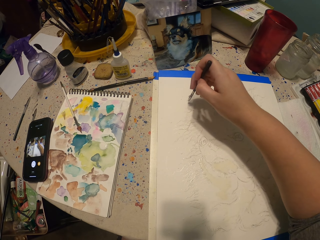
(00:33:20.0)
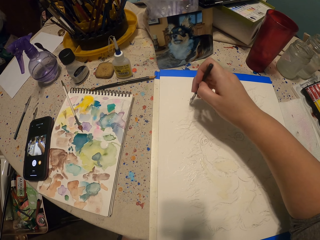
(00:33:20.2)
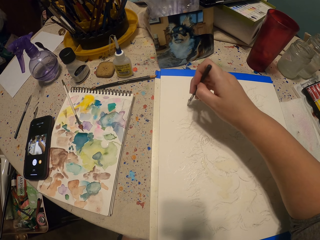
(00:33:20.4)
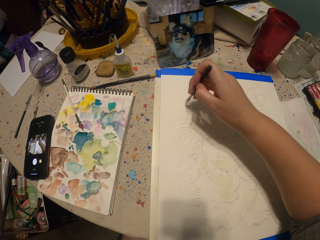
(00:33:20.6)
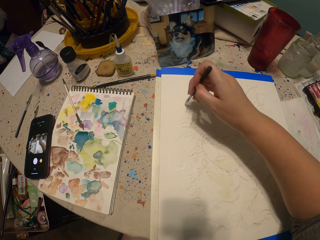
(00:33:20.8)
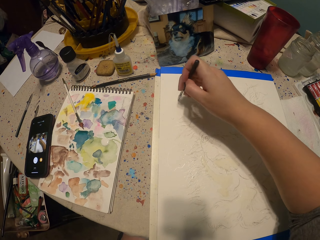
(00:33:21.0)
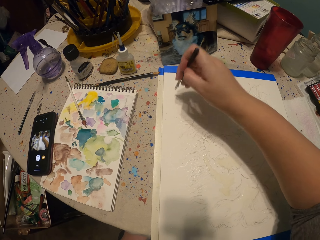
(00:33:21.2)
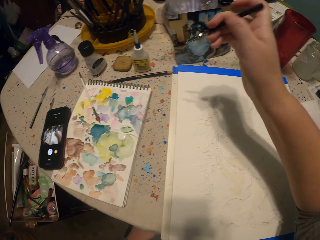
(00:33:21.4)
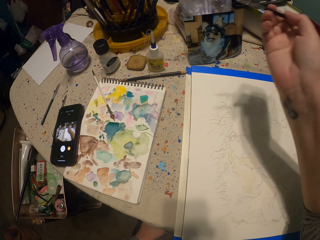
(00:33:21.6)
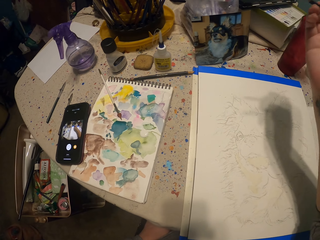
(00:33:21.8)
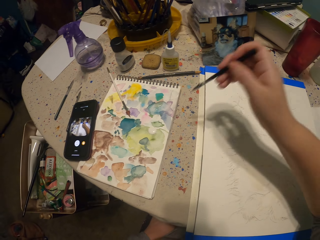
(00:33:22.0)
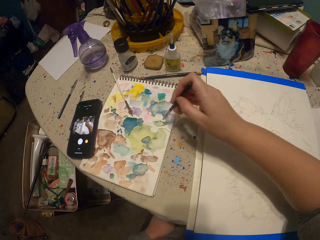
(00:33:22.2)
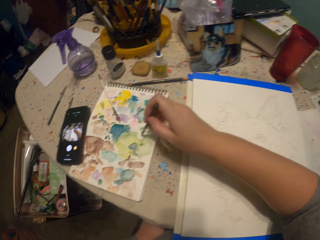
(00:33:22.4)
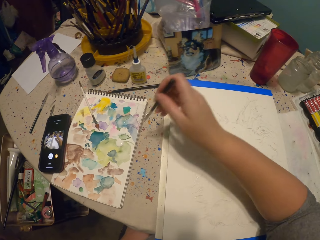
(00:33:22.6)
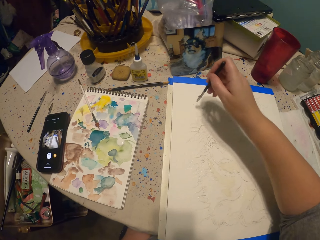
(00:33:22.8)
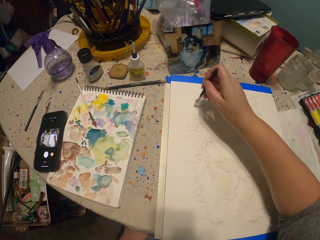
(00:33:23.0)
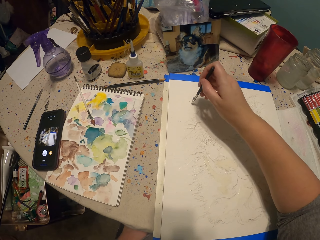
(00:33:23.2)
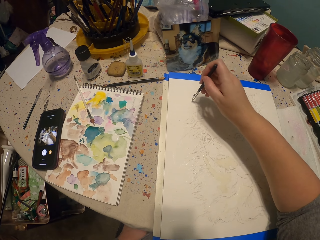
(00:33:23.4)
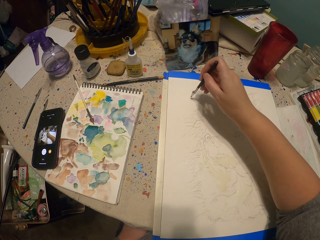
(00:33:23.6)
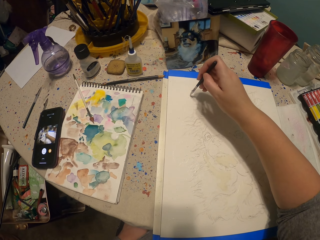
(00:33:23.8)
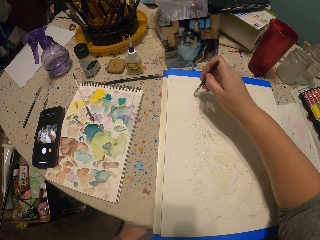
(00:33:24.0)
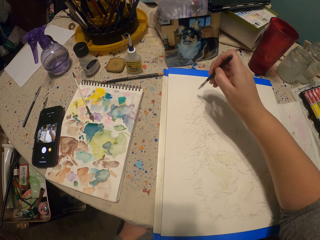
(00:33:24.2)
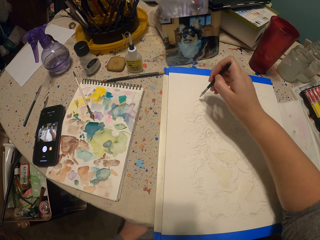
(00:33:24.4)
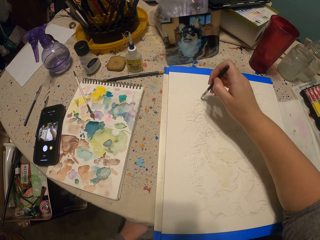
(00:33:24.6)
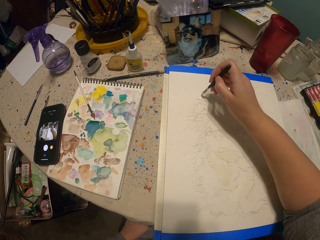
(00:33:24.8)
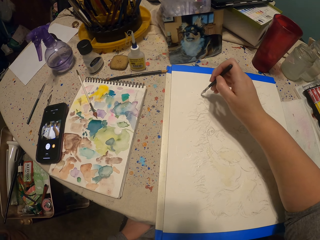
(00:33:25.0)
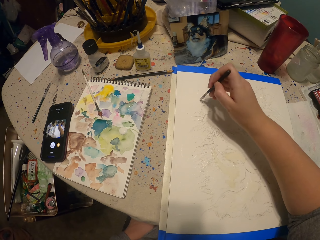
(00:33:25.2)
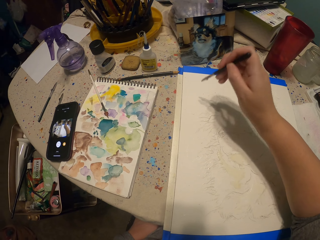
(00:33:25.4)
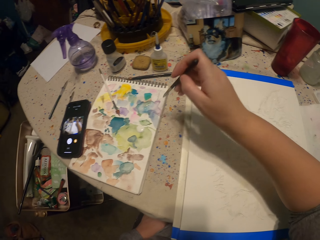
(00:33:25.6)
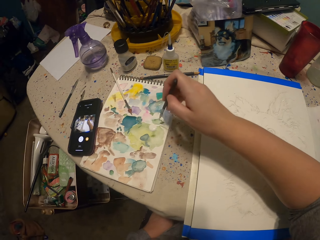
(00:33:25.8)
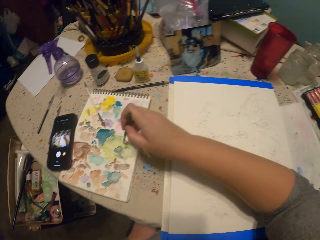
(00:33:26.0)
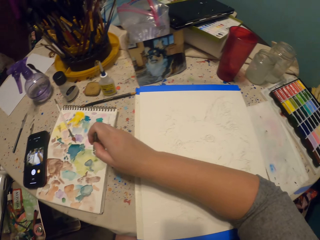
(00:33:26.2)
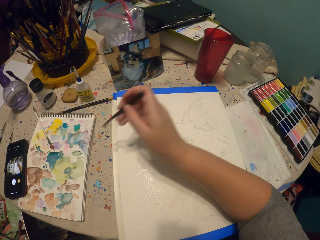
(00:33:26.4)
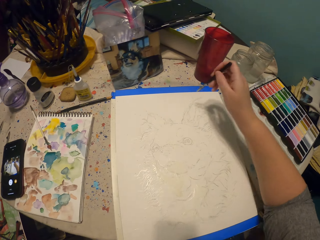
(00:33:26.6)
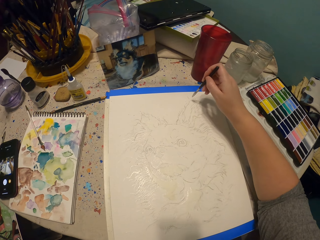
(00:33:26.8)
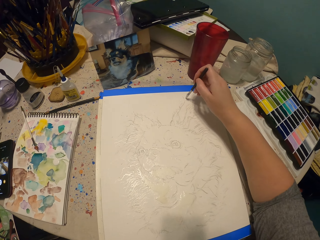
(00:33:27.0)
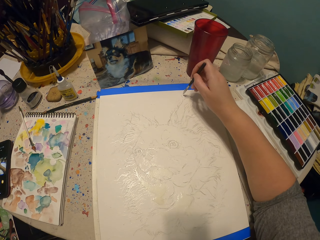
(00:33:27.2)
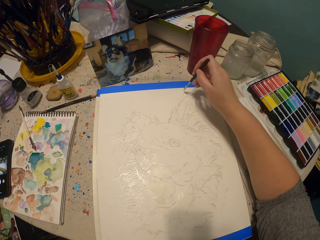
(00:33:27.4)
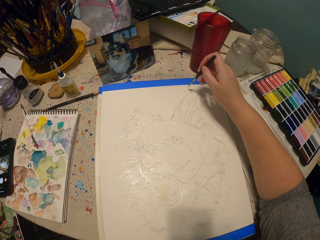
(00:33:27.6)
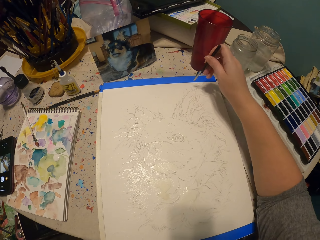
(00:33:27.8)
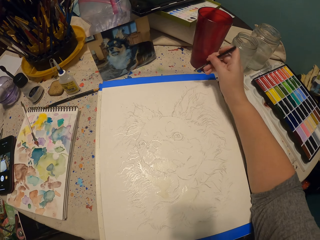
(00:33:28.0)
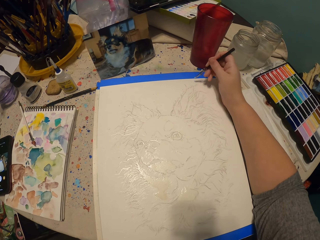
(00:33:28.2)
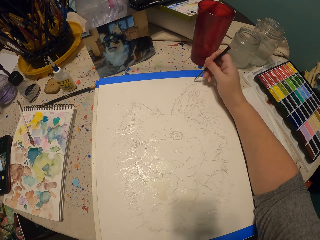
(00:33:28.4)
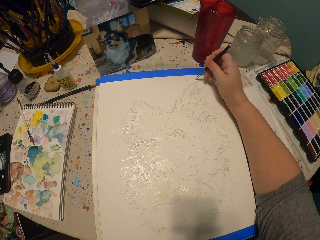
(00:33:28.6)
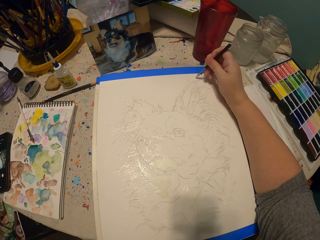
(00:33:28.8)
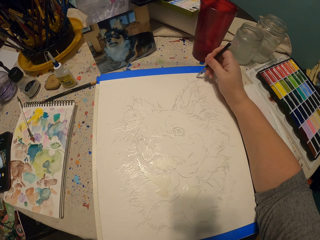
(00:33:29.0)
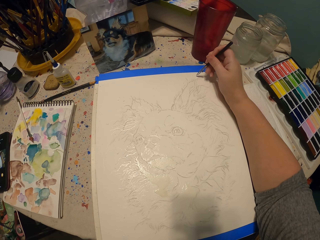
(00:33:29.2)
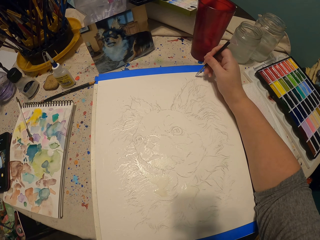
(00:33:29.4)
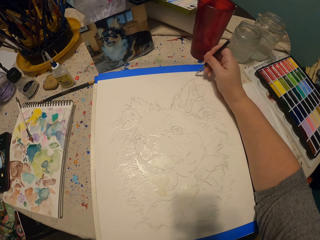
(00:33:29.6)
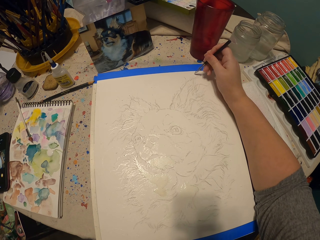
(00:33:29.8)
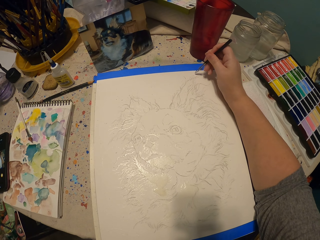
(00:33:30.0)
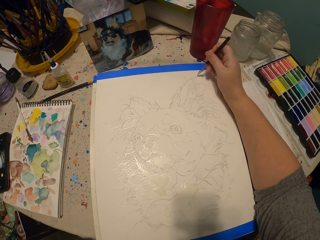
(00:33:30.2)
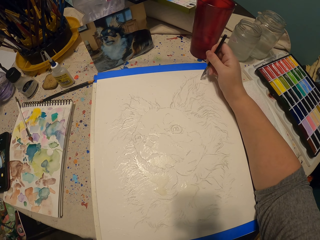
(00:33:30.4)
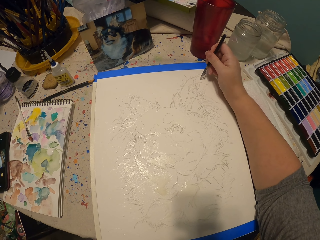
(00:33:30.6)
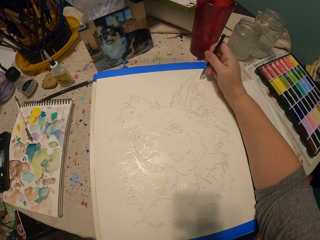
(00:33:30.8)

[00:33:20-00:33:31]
The camera wearer continues painting and putting paint on the paint pen. They stop painting and put paint on the paint pen. They paint a picture. They scoop paint. They paint the picture.

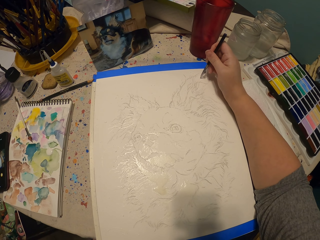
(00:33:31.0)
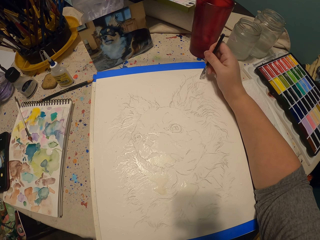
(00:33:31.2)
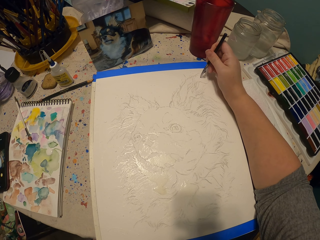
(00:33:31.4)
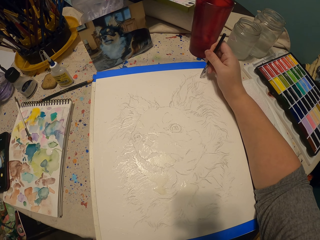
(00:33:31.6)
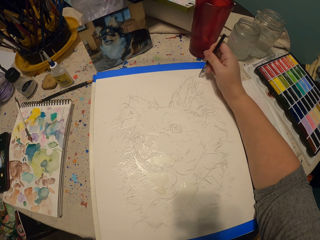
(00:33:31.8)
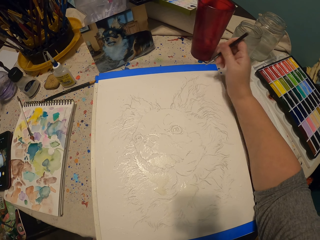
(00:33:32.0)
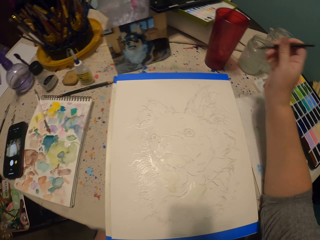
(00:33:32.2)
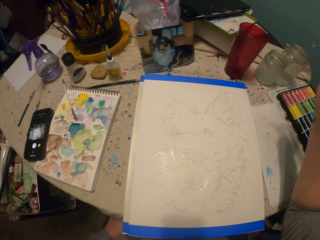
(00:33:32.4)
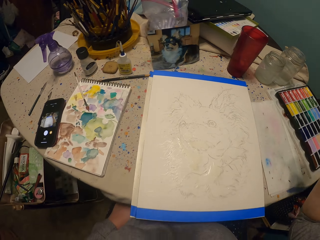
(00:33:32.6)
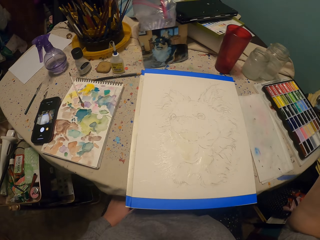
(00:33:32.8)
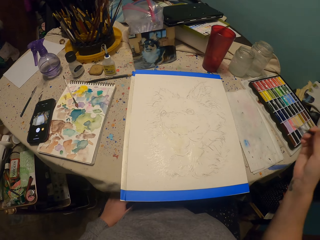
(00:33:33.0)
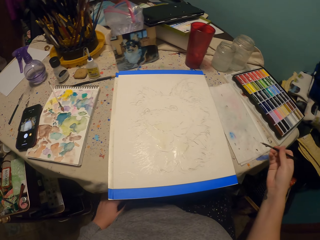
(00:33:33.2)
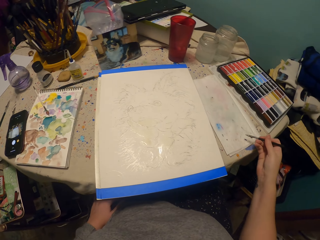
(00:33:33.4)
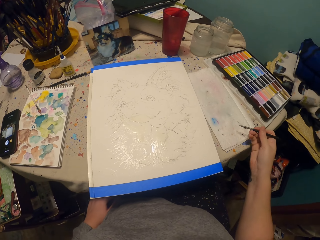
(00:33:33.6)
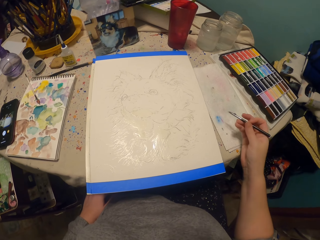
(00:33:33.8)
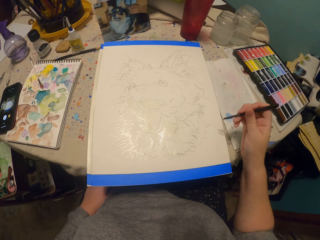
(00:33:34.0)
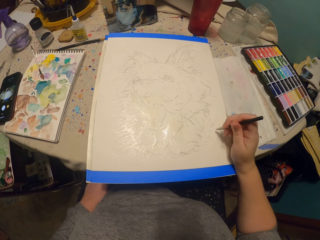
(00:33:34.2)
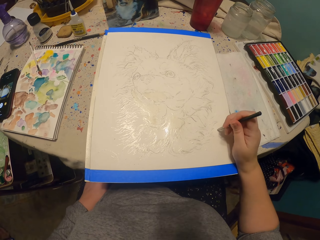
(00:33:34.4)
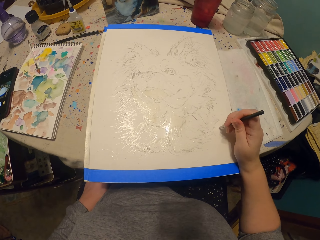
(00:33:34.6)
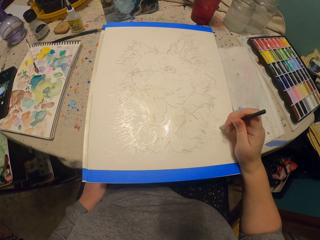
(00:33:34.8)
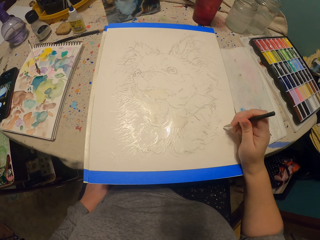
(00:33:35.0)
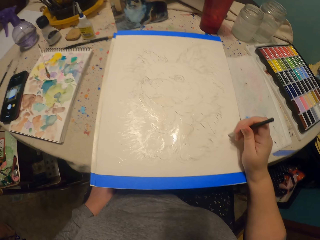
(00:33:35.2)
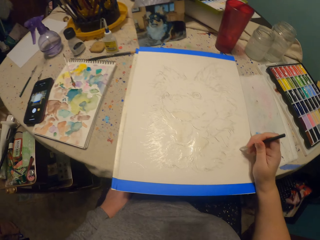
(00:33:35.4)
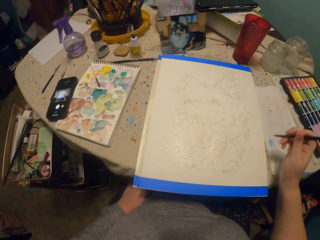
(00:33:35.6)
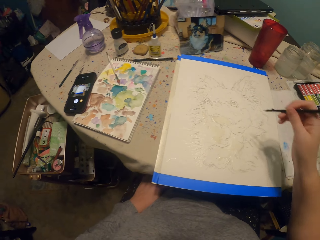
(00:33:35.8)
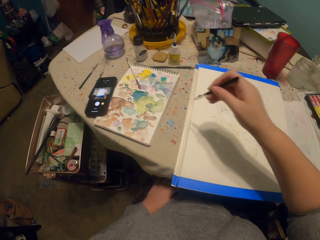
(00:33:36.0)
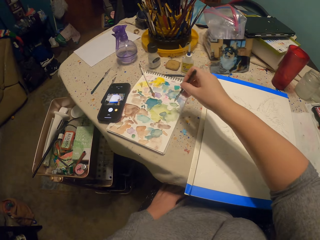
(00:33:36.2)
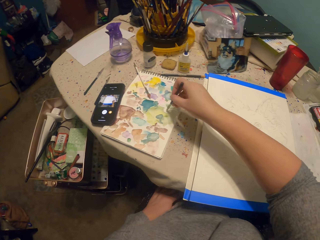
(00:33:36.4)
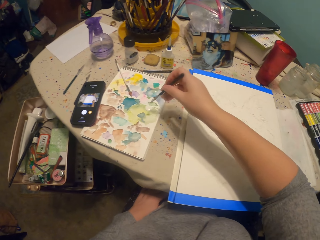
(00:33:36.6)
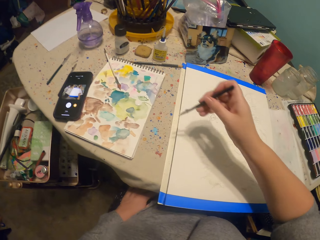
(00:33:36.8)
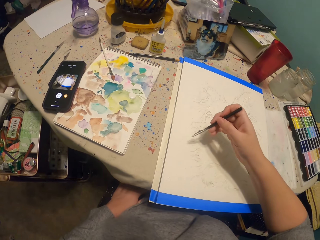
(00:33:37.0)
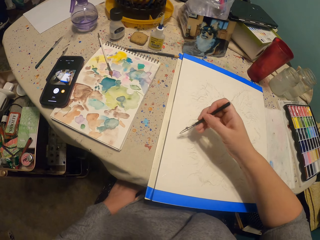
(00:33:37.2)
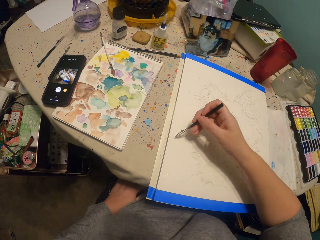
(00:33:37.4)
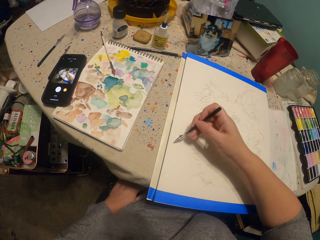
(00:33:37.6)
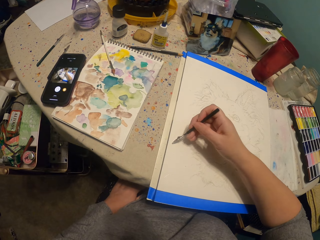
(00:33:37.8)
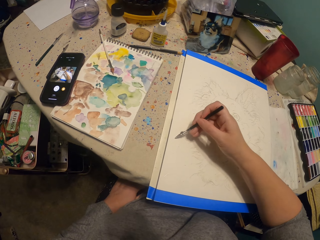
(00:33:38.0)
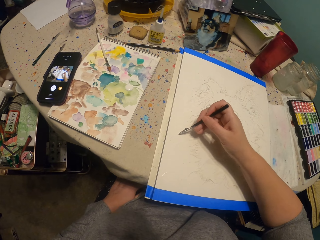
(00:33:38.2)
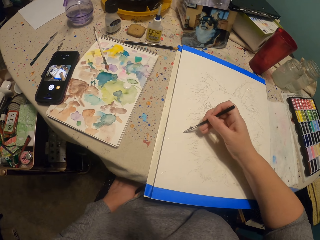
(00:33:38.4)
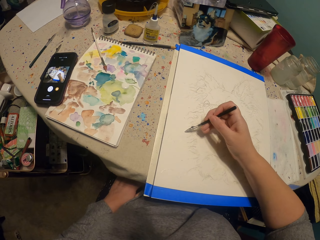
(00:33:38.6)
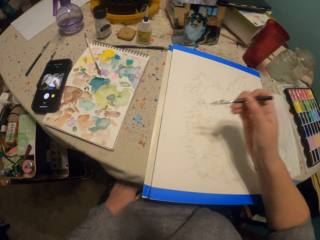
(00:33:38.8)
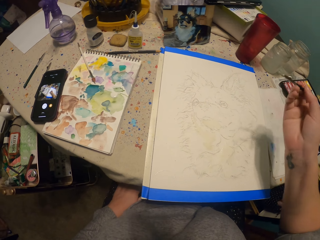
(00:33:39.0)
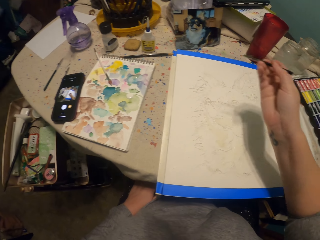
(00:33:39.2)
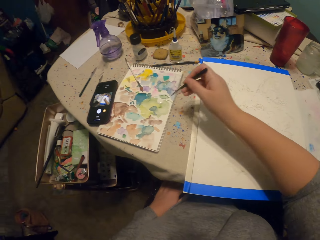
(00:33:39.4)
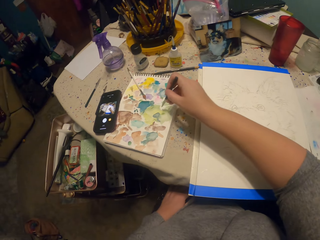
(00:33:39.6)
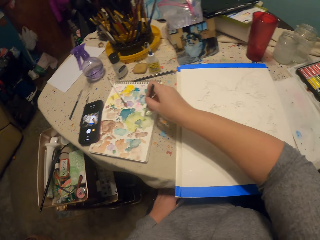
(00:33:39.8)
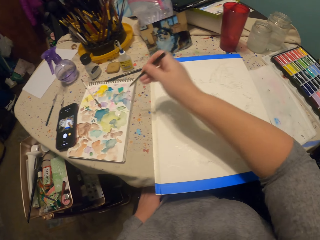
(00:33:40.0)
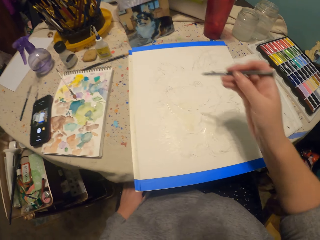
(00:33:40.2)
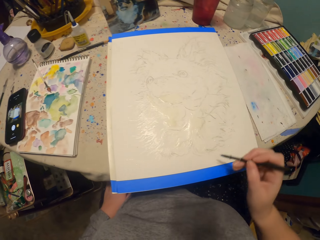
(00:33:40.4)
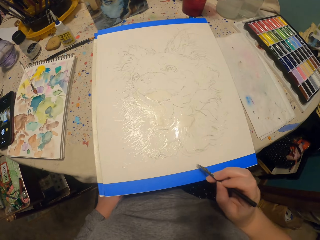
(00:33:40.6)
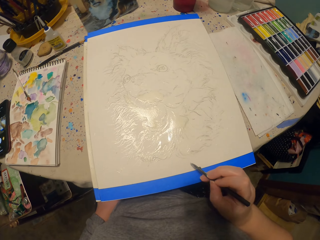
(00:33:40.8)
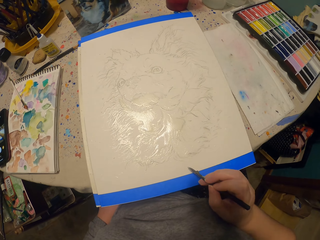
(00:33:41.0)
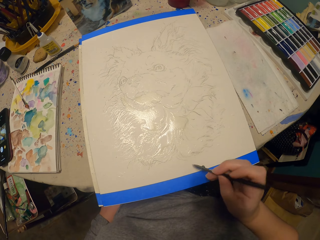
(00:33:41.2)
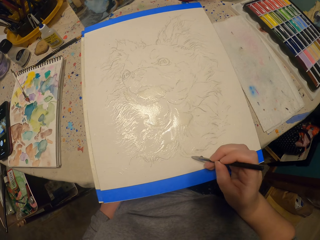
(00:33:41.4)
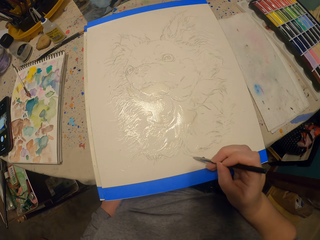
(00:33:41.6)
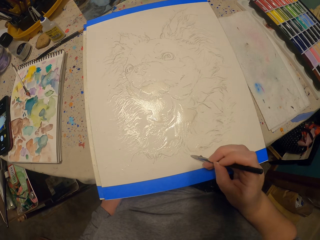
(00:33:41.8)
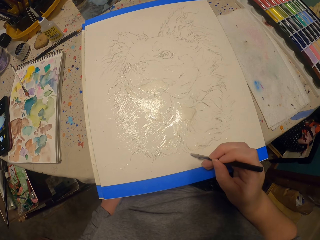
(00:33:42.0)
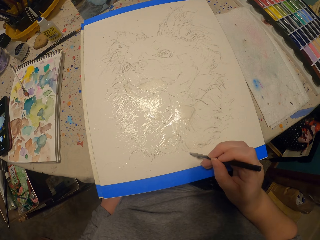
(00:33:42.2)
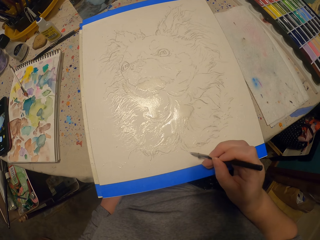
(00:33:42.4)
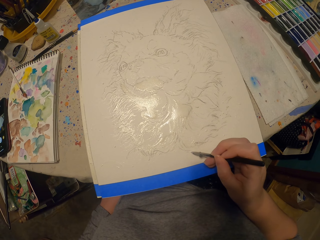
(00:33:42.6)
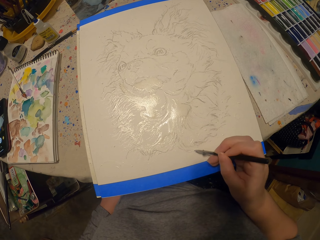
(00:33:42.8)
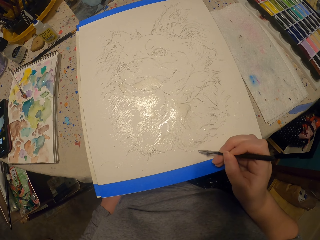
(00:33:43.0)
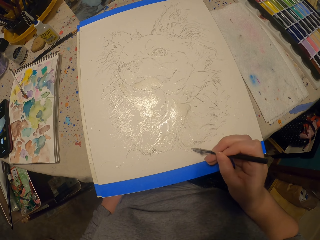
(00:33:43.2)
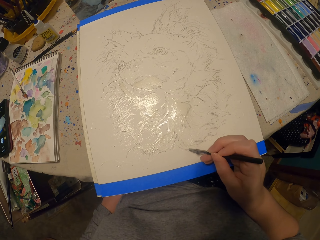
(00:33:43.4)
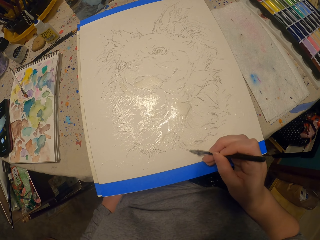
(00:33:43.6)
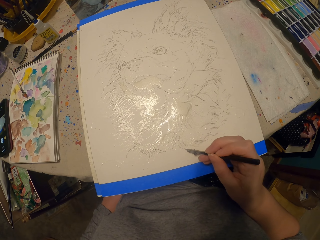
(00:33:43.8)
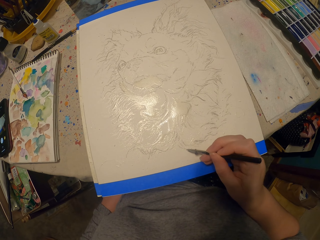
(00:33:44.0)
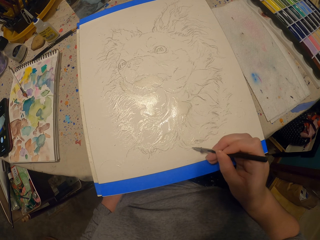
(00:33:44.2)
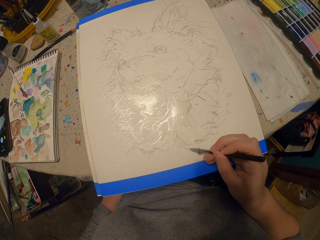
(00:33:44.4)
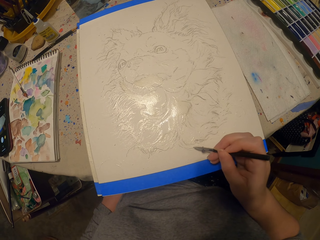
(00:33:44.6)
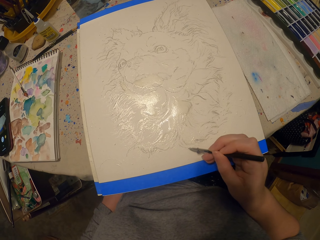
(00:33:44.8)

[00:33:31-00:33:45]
The camera wearer stops painting. They paint a picture. They paint the picture again. They put the pen on a paint. They paint the picture. They put the pen on the paint. They paint the picture.
